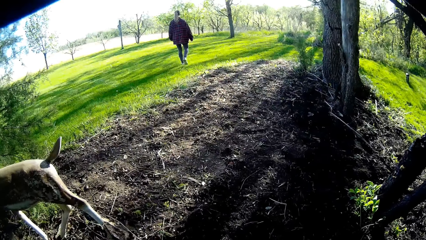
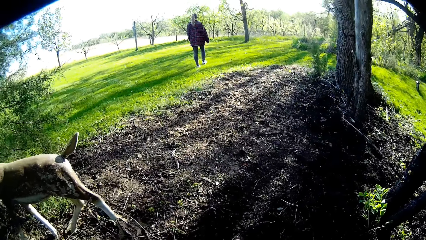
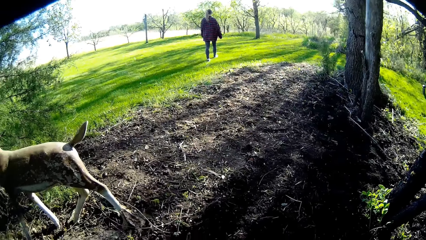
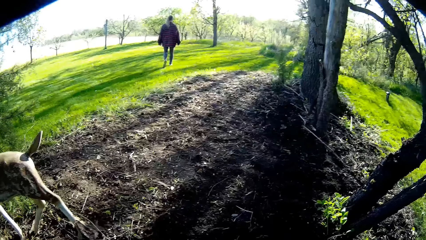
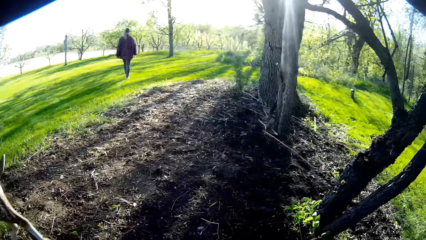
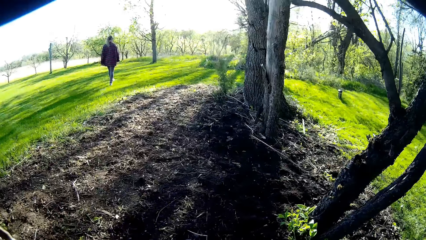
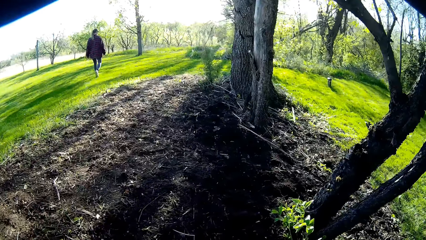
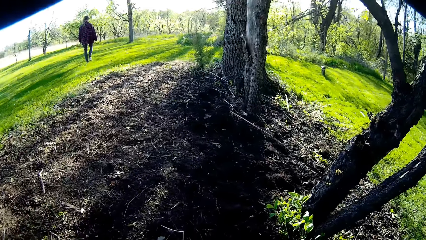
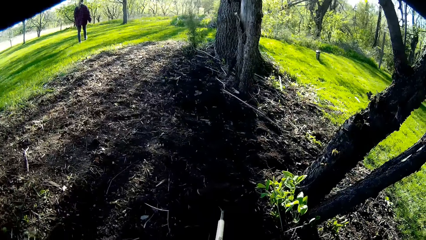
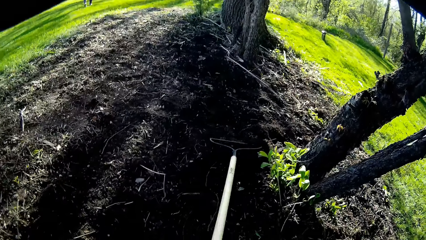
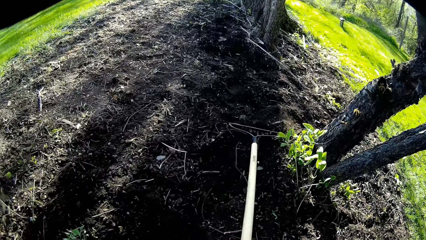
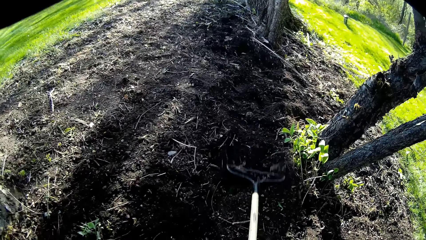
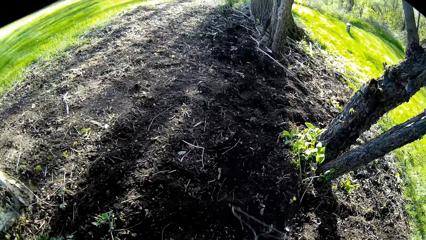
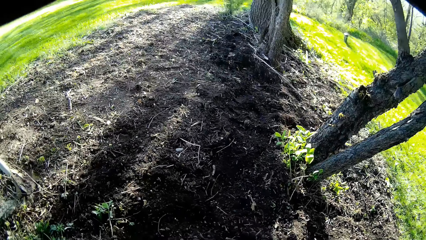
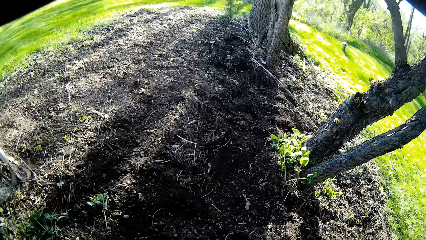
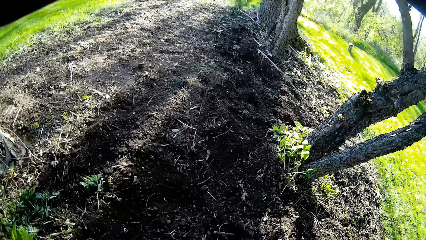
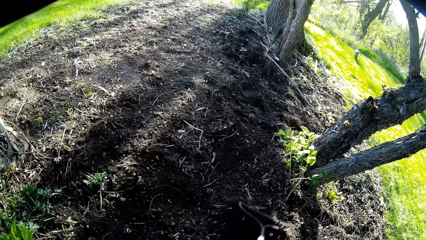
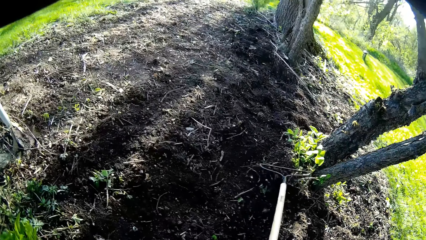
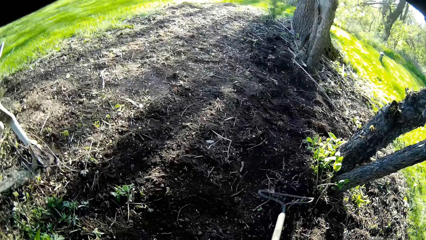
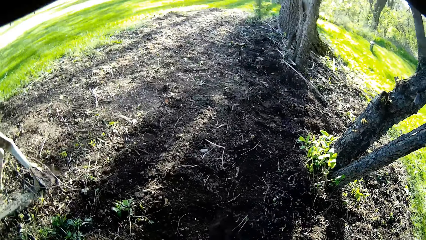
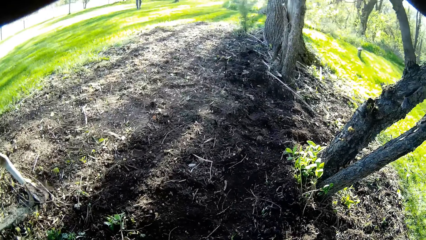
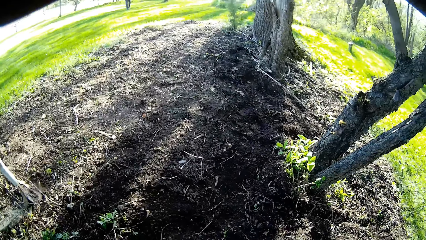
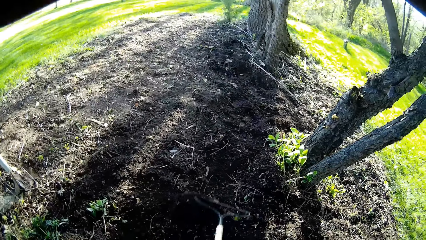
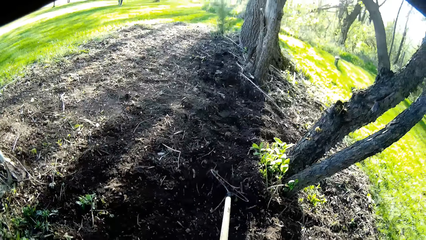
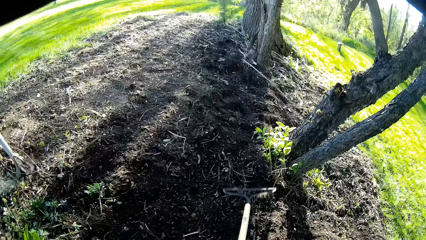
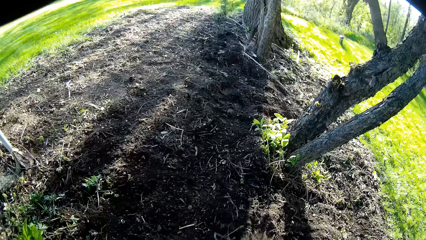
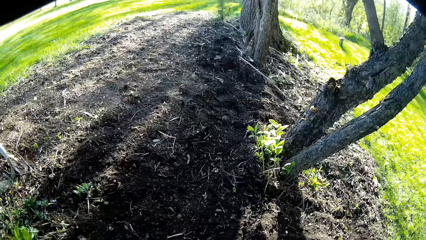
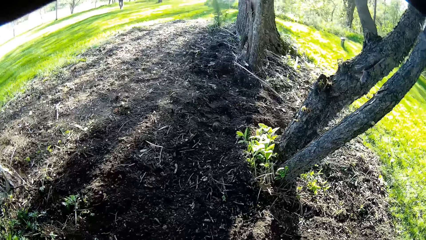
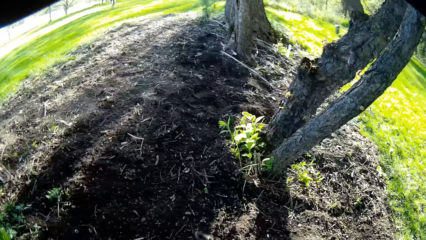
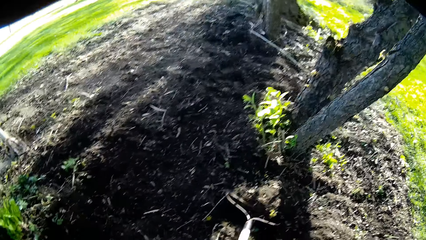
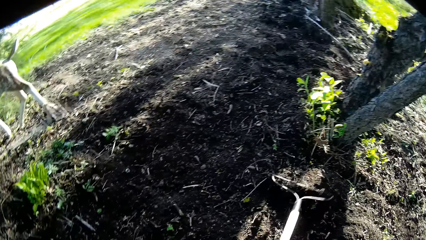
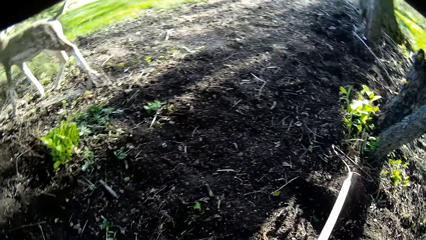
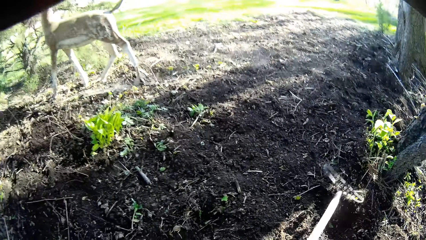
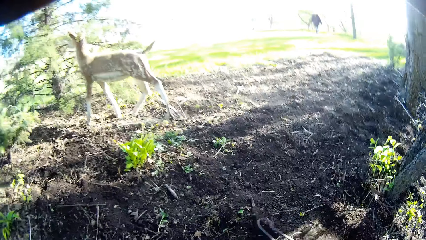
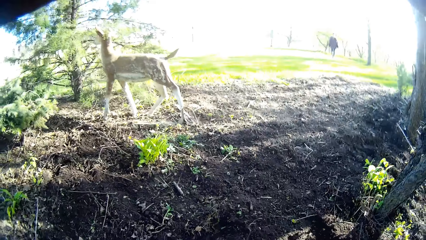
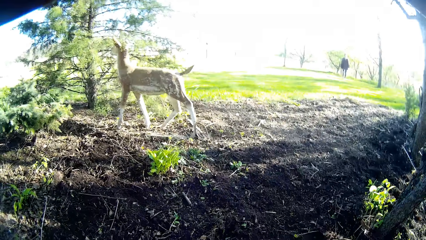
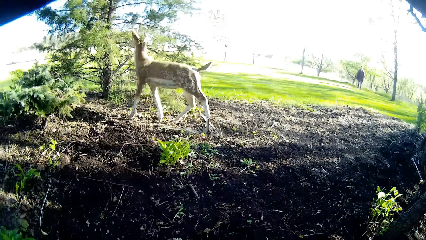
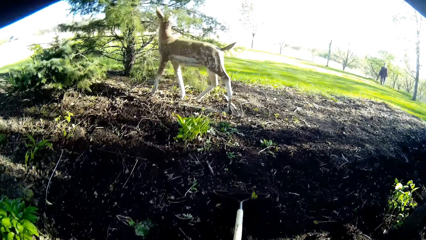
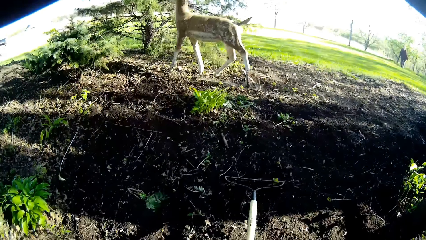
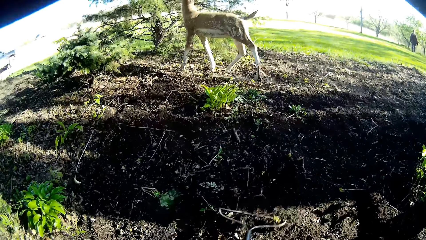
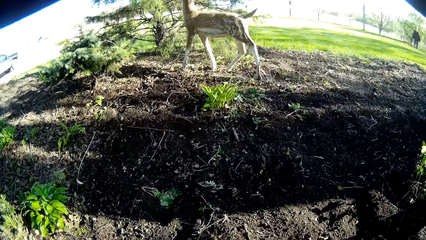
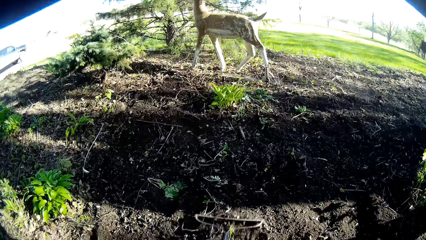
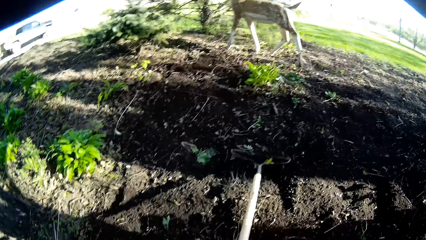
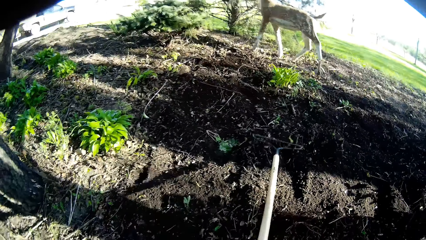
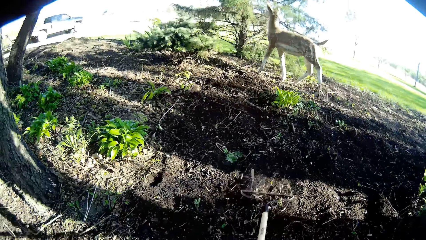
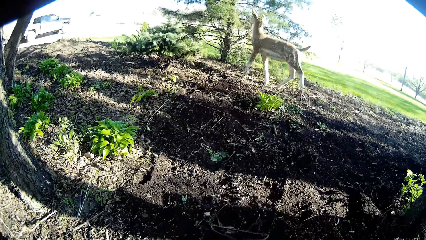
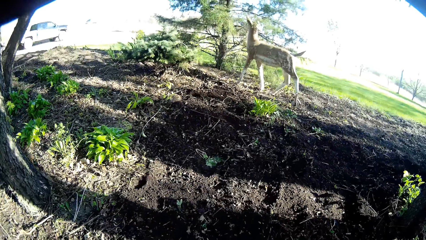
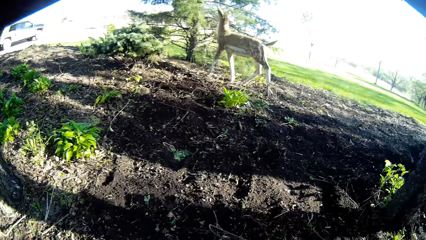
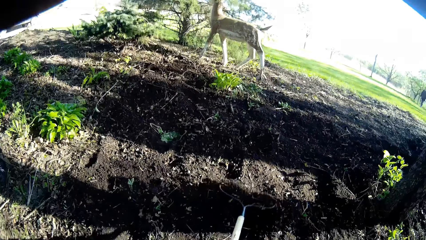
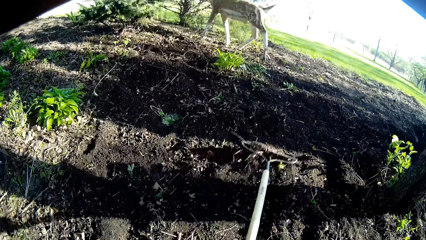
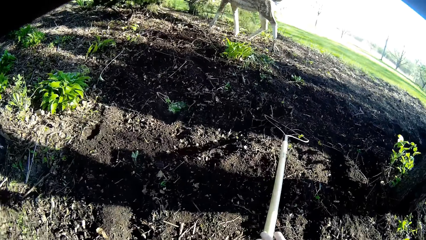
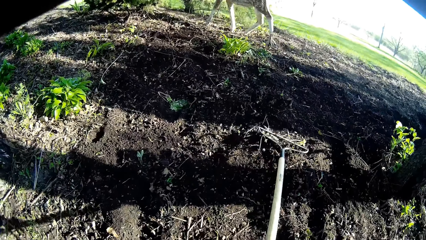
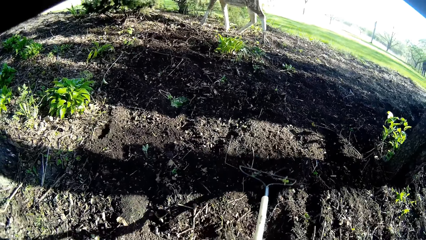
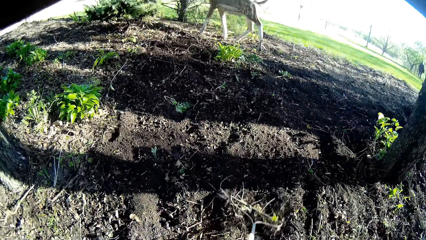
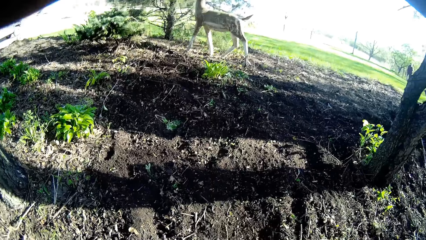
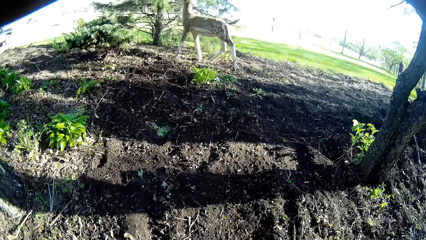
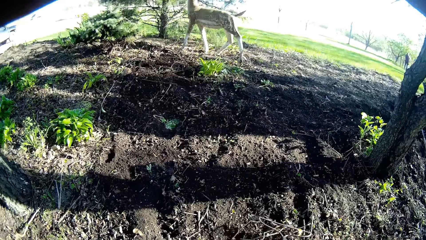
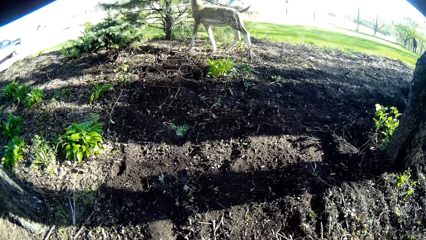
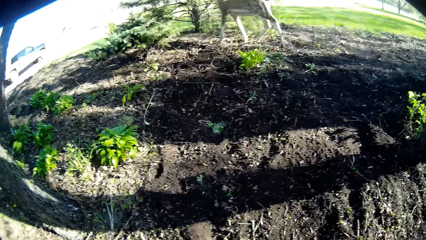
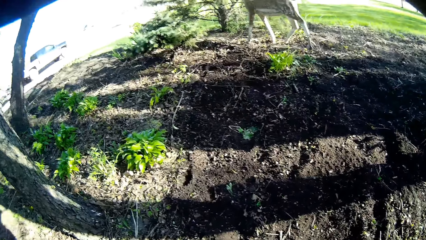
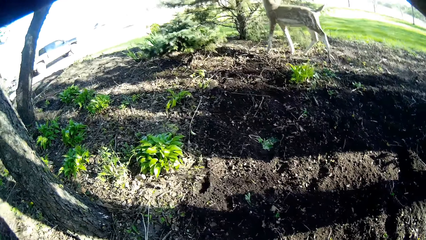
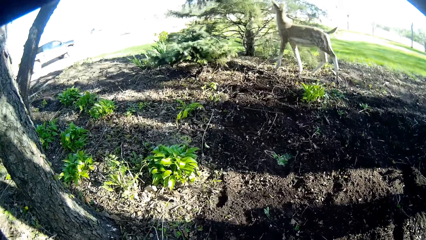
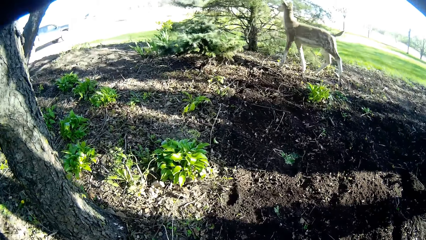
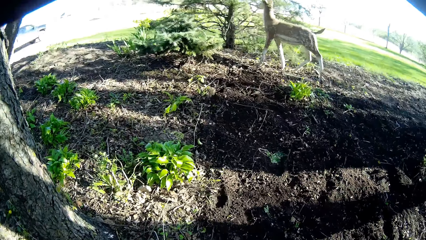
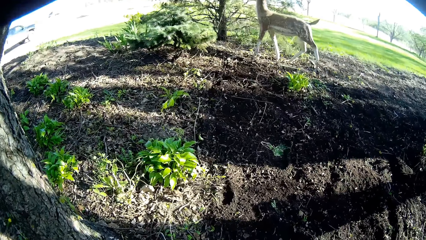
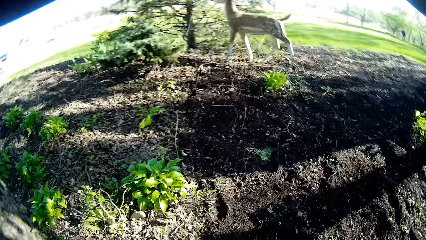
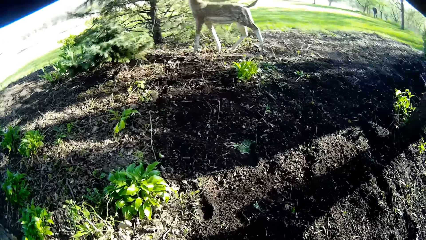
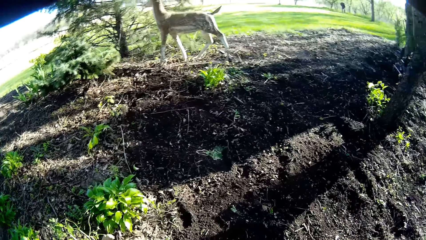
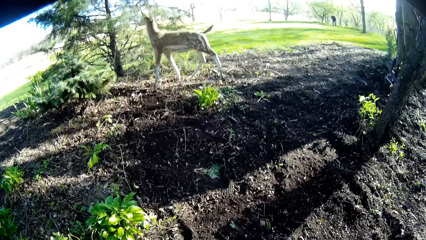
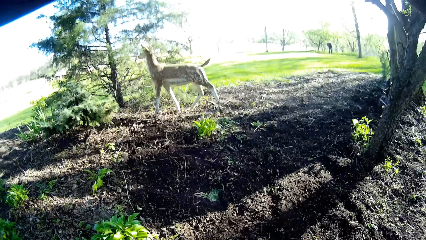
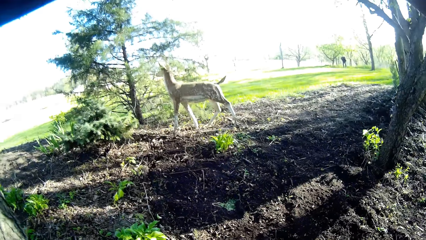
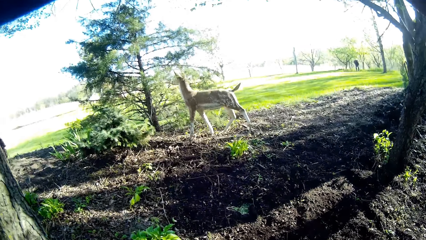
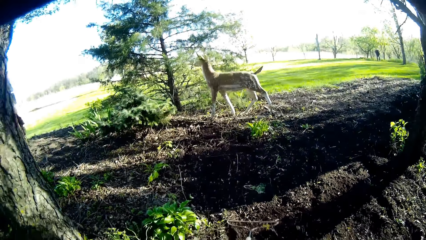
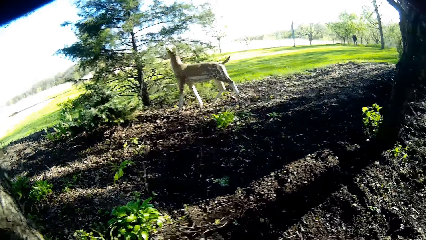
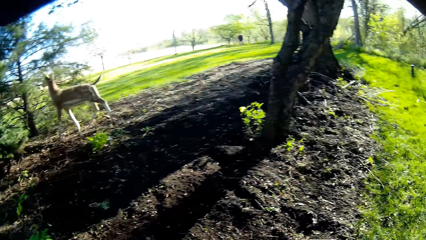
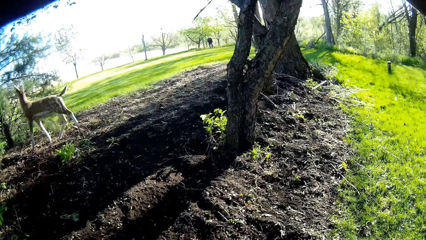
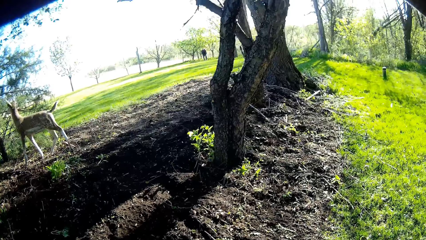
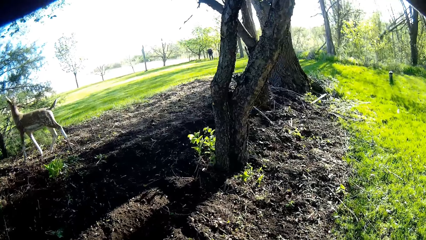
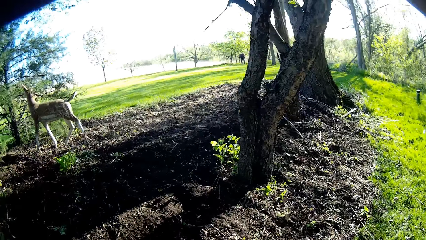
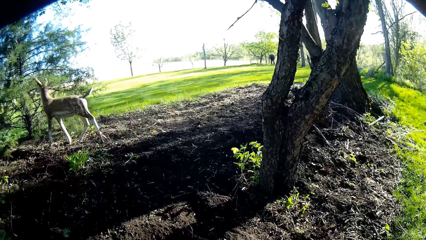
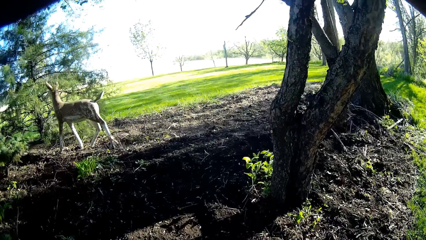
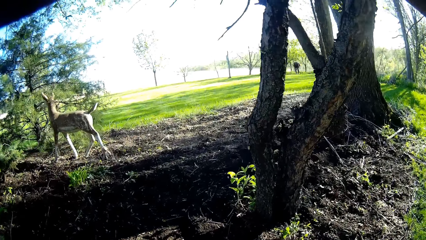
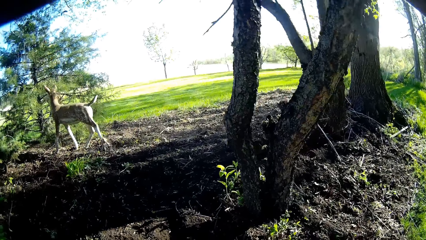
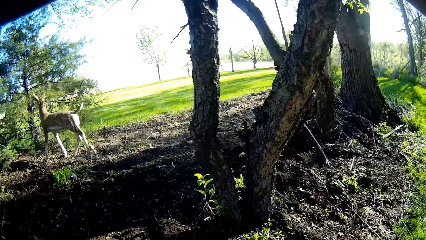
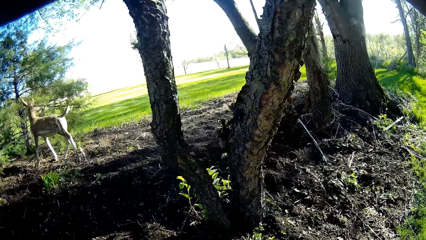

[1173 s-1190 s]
The camera wearer levels the soil with a rake. They level the soil with the rake again. They talk with a woman. They level the soil with the rake. They level the soil with the rake again.
